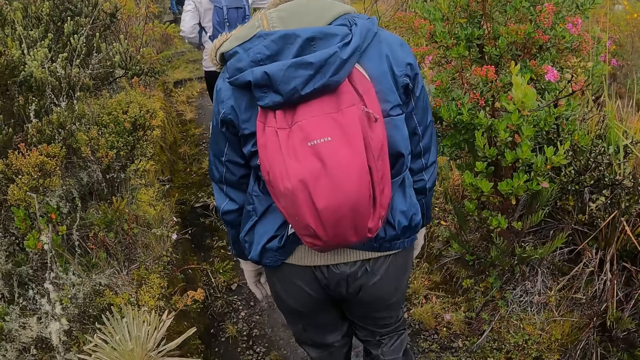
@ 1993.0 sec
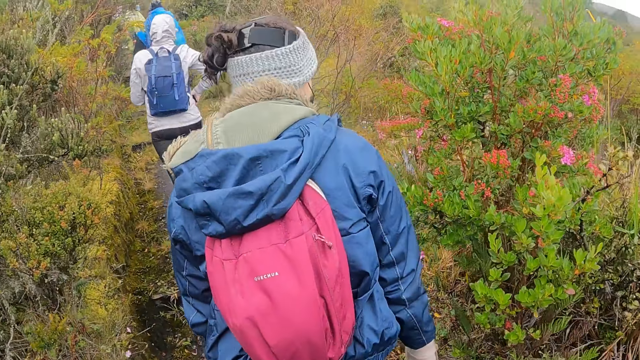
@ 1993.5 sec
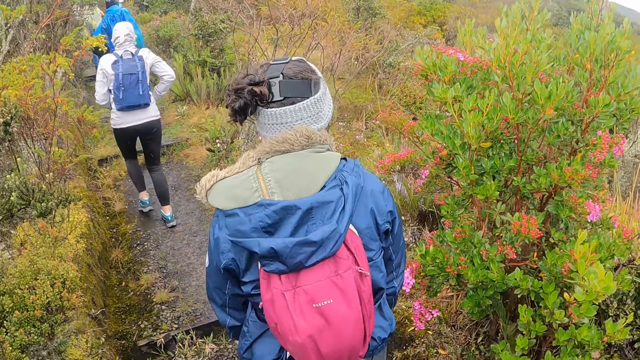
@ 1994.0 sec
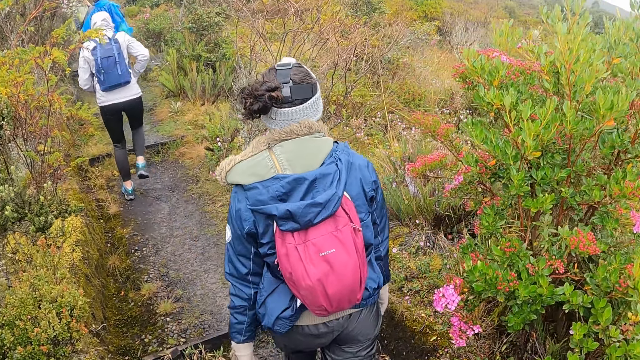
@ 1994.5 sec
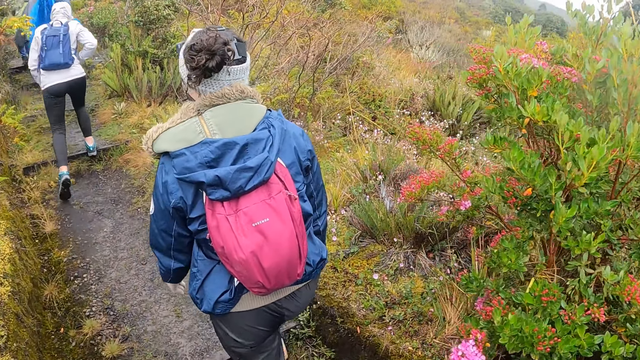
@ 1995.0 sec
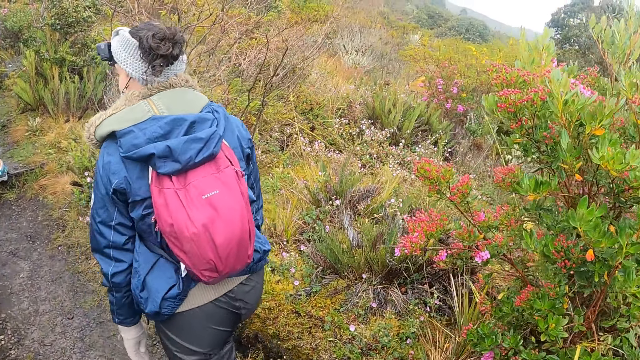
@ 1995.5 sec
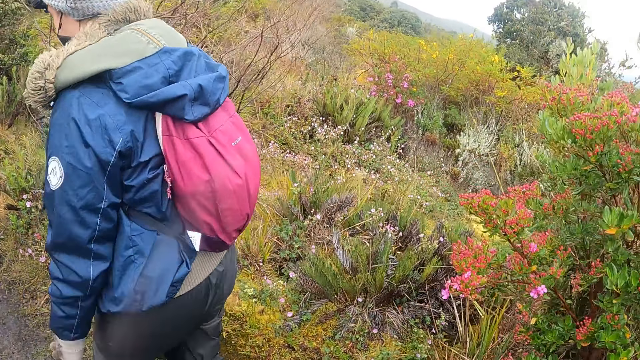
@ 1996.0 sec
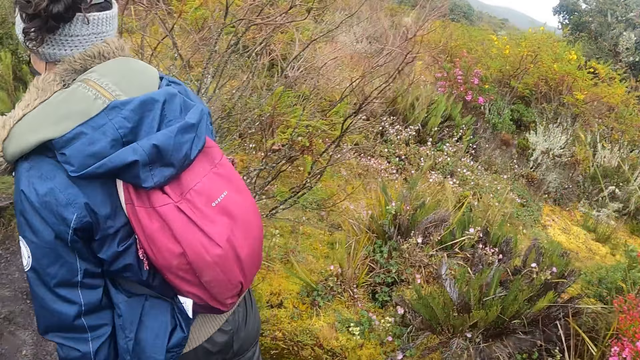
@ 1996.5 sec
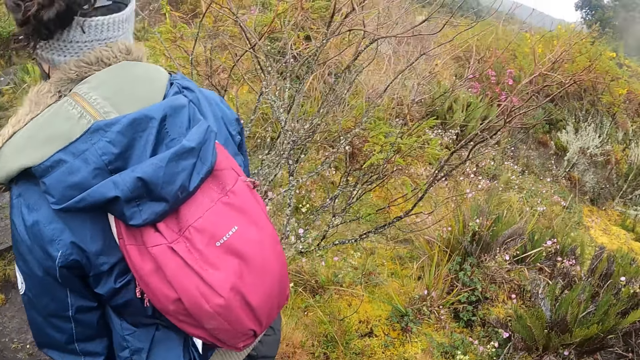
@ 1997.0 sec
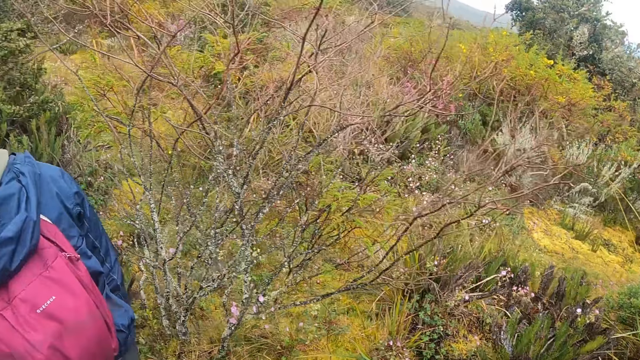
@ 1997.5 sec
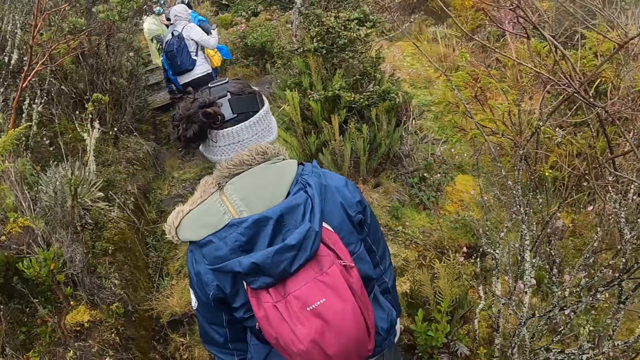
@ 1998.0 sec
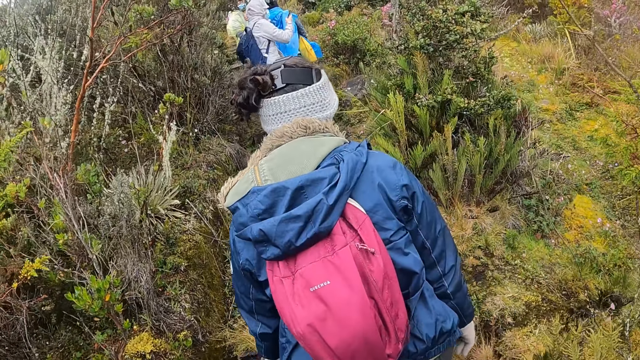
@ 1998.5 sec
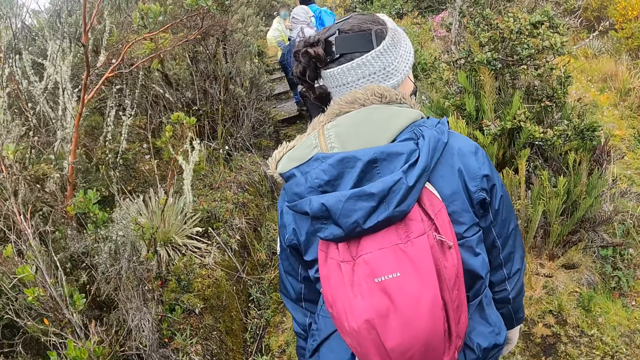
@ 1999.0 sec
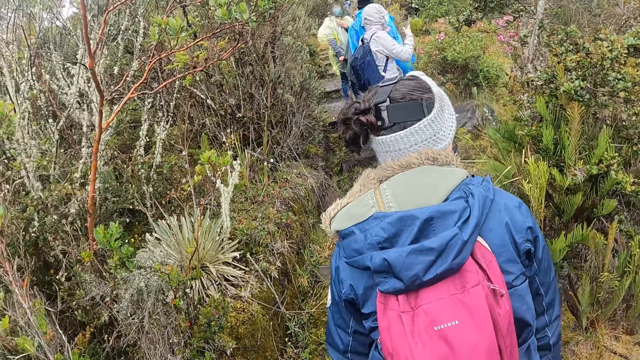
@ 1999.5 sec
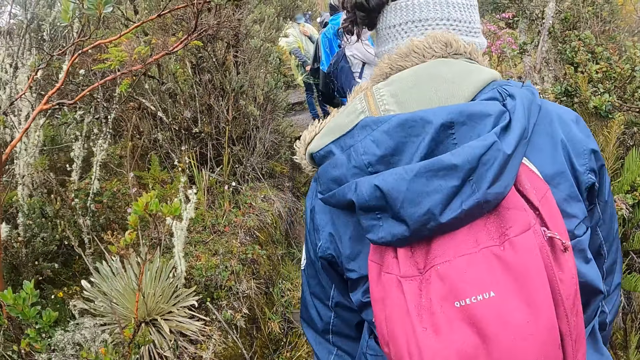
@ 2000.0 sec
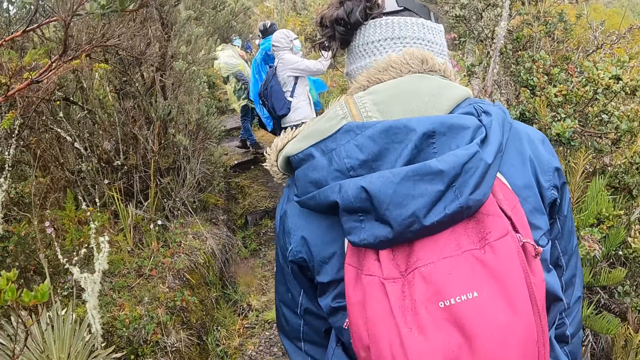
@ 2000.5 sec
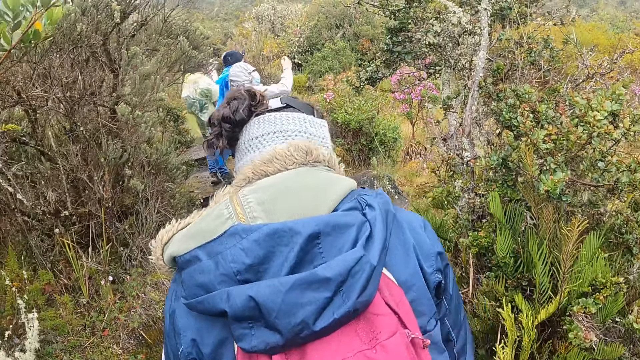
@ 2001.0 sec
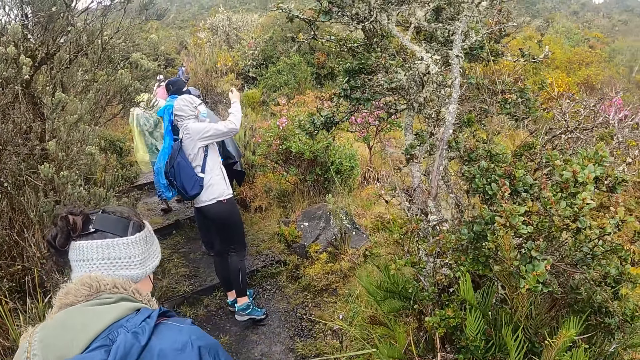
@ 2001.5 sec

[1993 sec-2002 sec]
The camera wearer walks around in the forest. The woman operates the phone with her right hand.

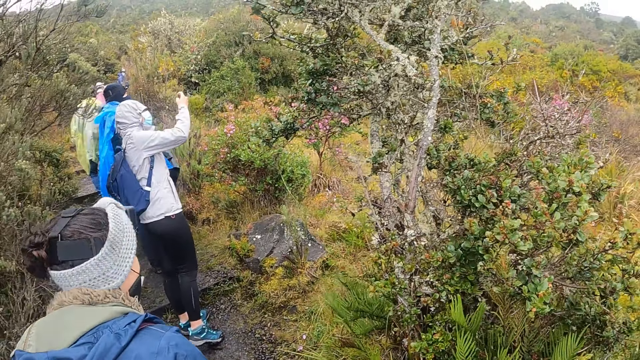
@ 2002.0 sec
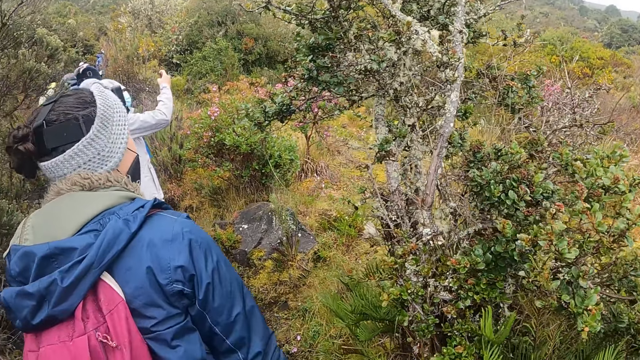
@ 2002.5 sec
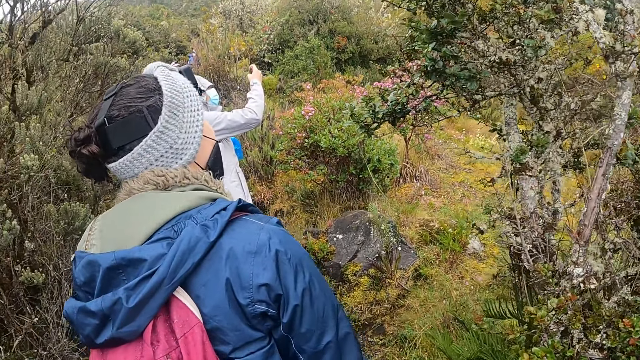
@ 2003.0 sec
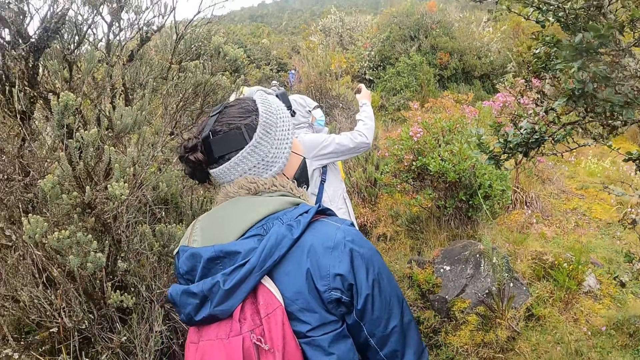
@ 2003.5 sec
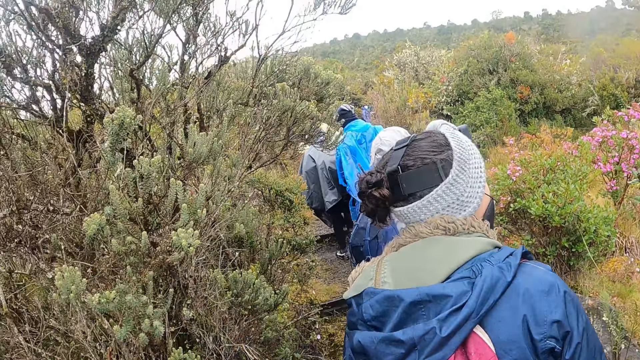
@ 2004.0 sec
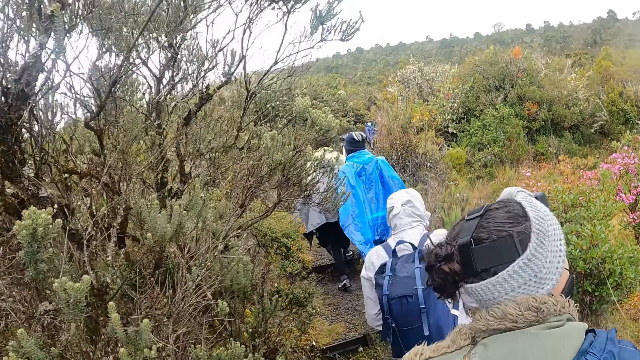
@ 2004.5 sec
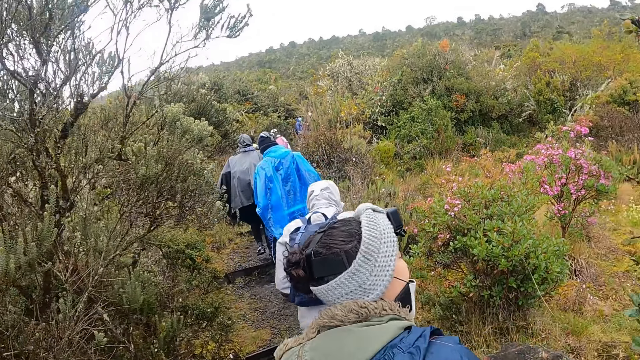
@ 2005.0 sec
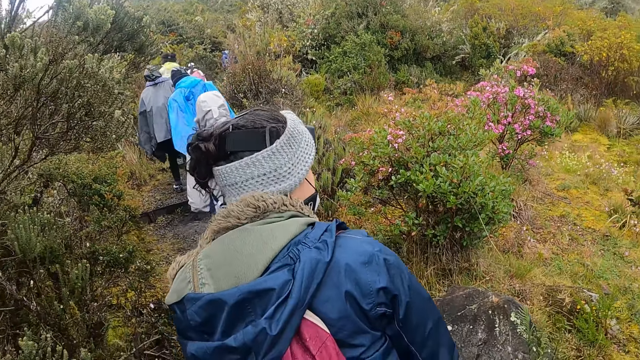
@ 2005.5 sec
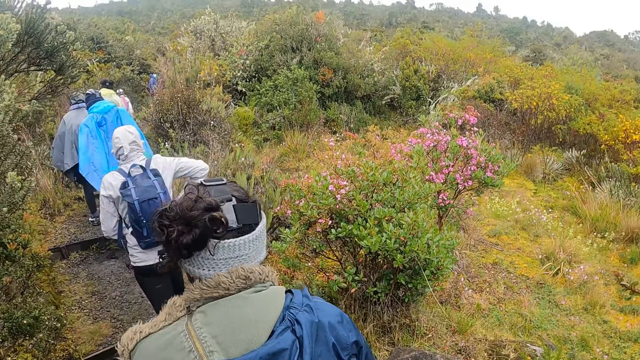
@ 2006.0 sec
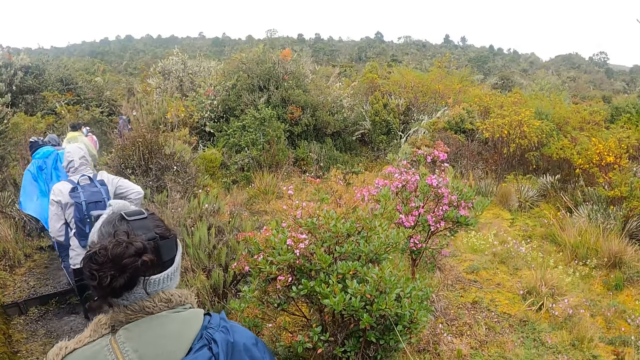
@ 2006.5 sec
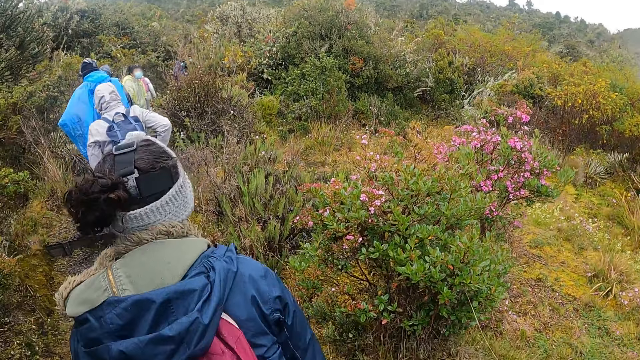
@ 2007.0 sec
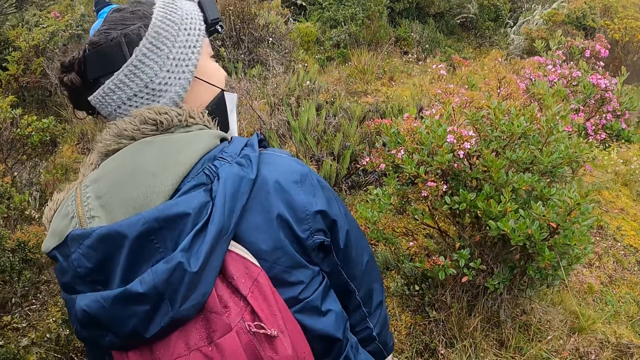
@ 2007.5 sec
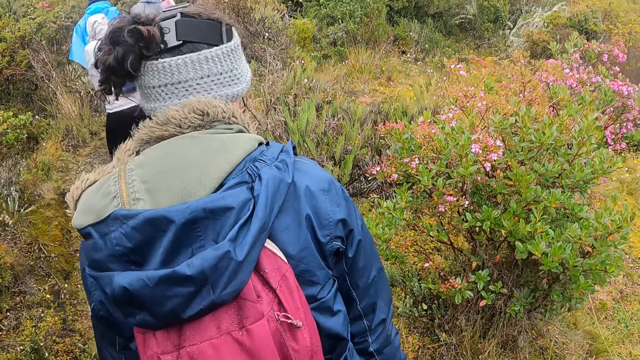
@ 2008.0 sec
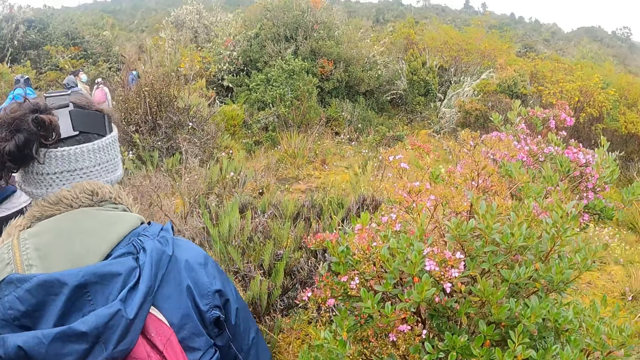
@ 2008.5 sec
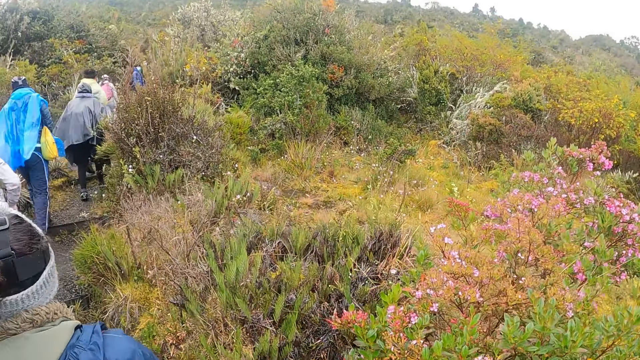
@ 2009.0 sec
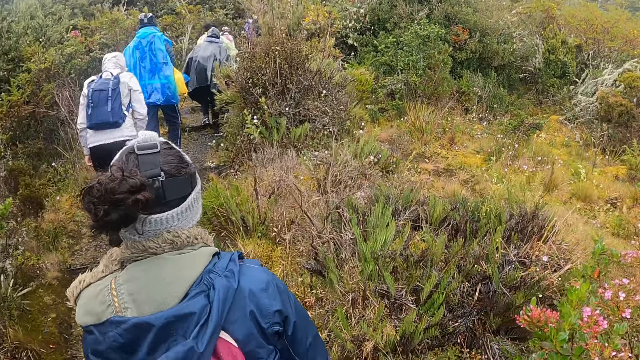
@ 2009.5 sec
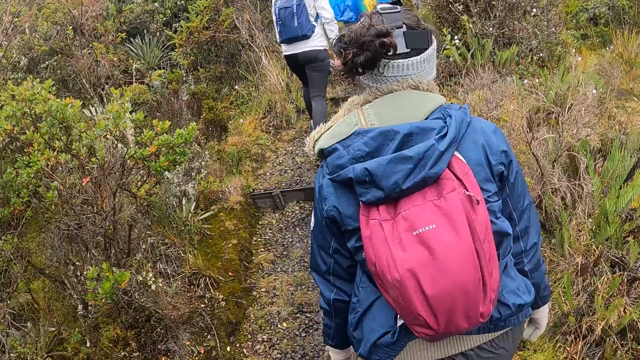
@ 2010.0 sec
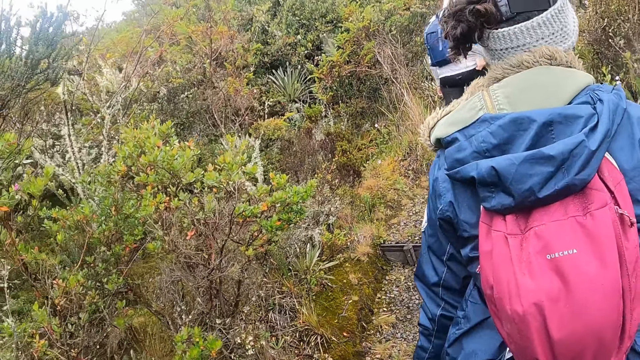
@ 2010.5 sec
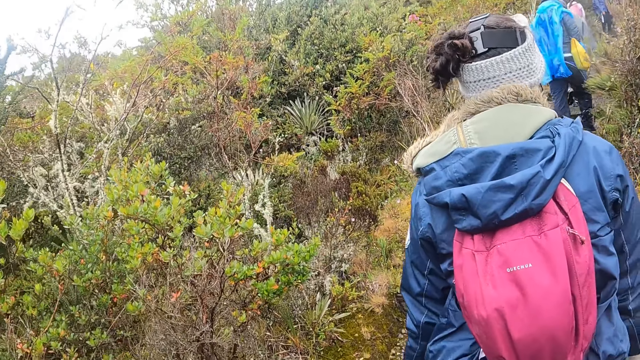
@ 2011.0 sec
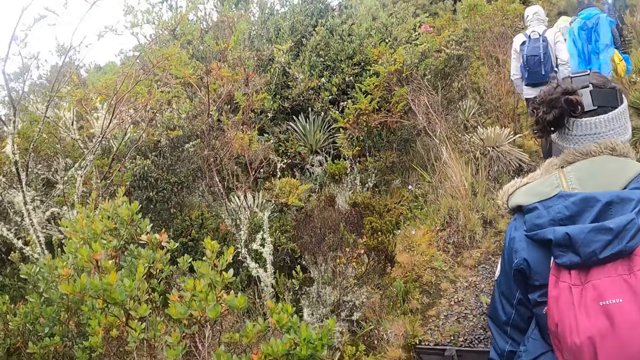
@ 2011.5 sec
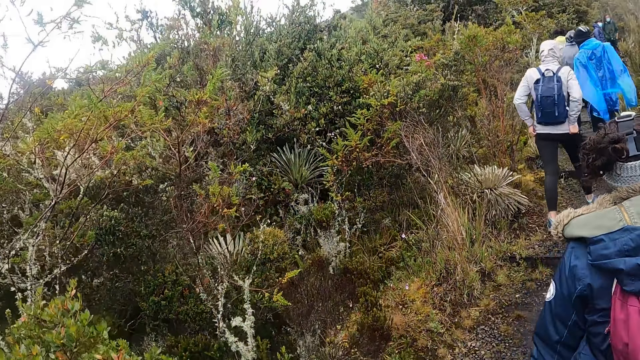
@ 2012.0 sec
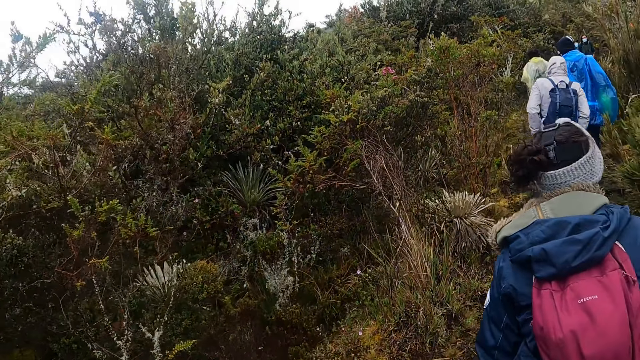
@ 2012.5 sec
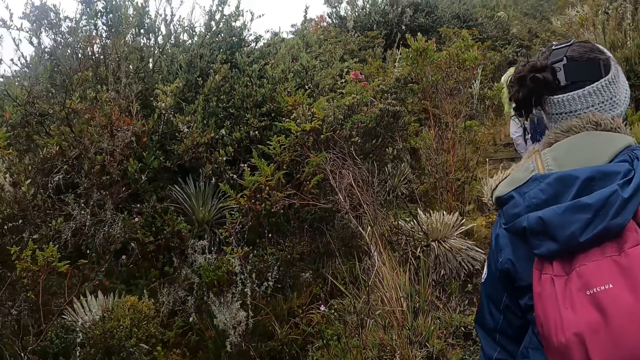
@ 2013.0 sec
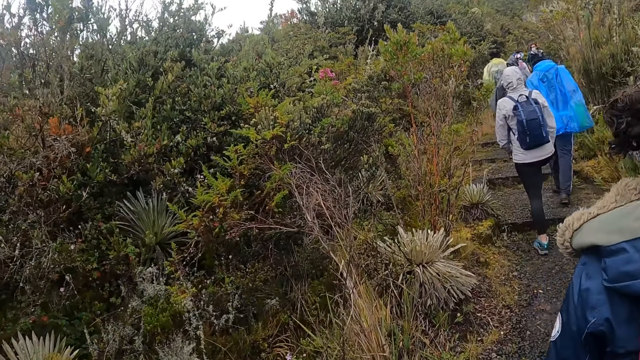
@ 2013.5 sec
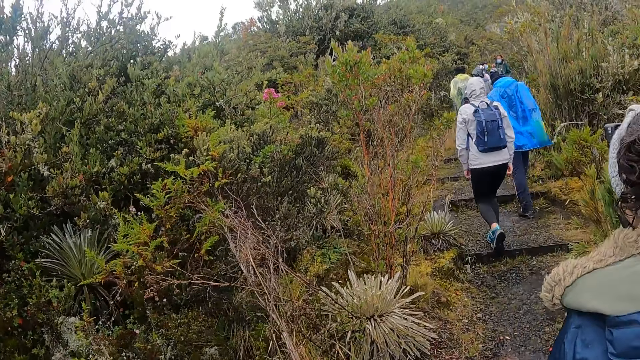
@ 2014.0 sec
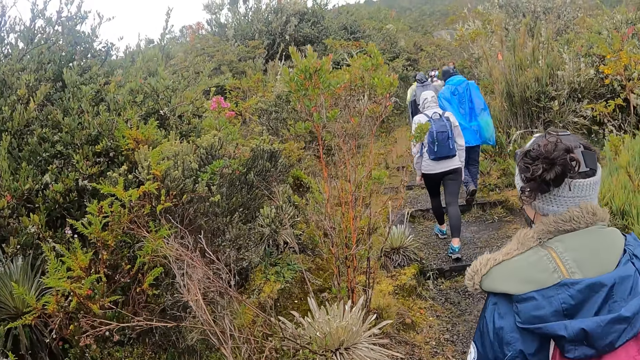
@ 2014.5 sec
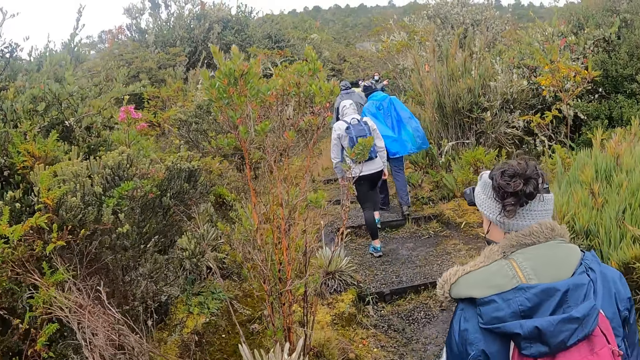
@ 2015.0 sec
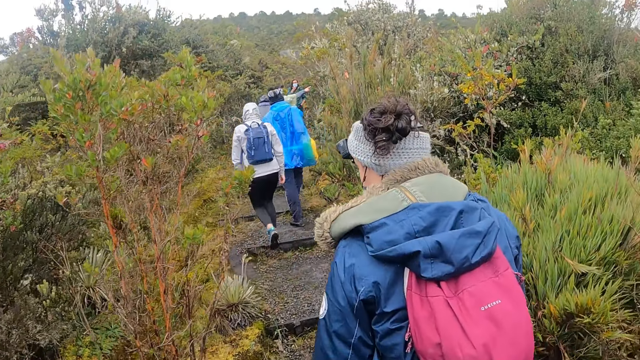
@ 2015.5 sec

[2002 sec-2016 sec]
The woman walks through the bush.
